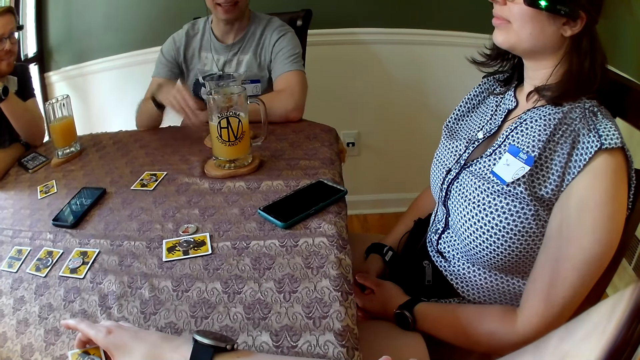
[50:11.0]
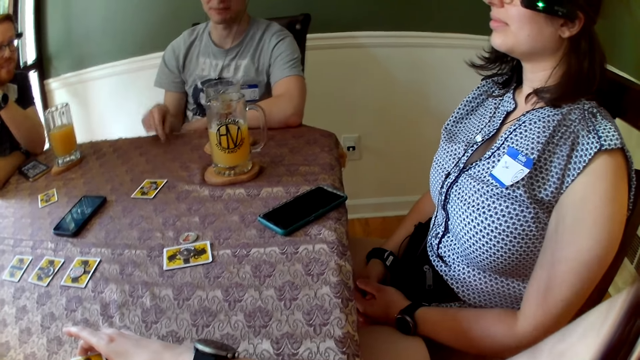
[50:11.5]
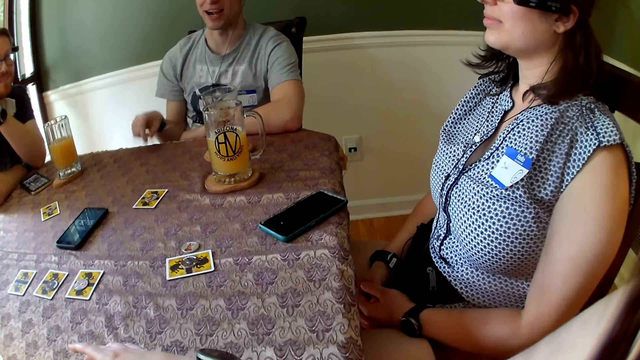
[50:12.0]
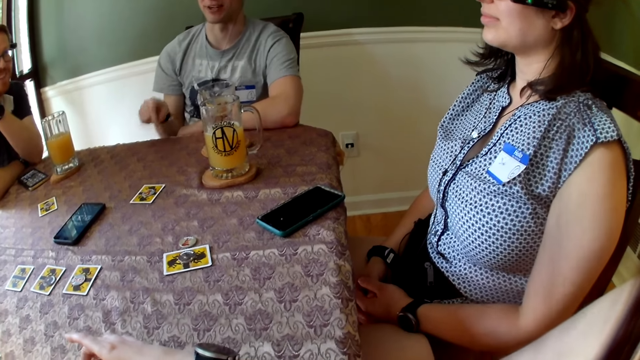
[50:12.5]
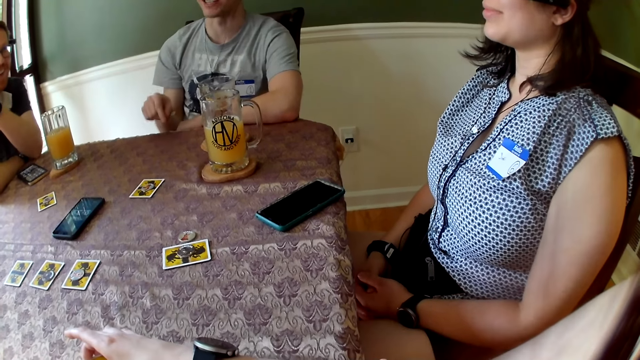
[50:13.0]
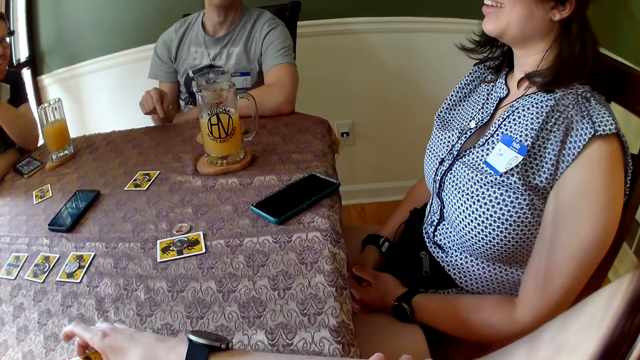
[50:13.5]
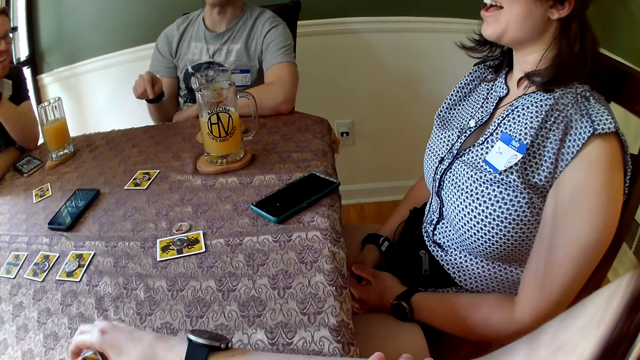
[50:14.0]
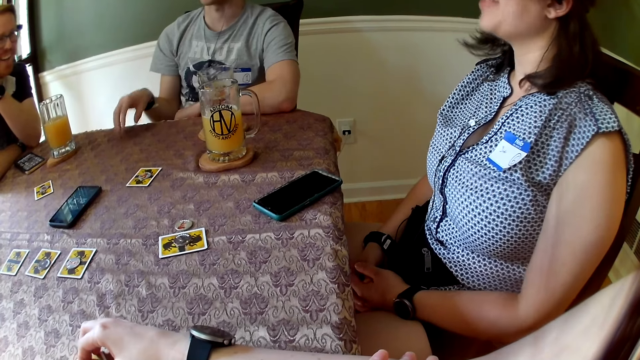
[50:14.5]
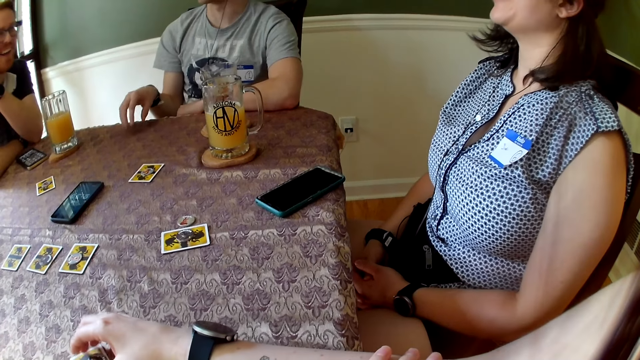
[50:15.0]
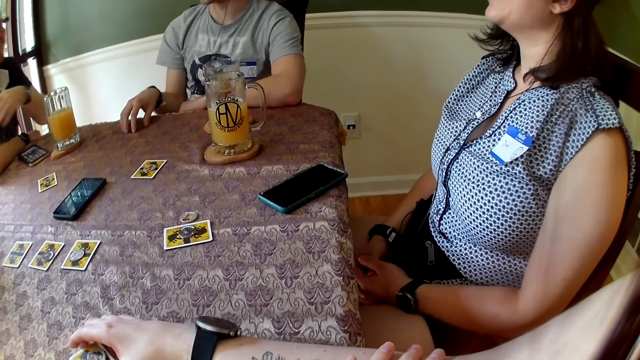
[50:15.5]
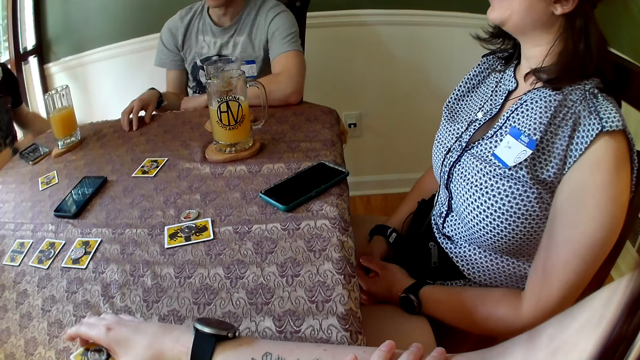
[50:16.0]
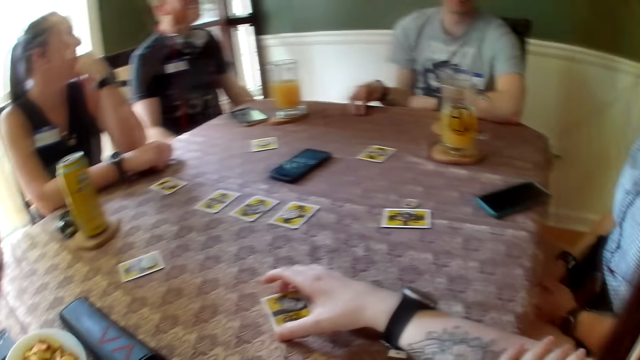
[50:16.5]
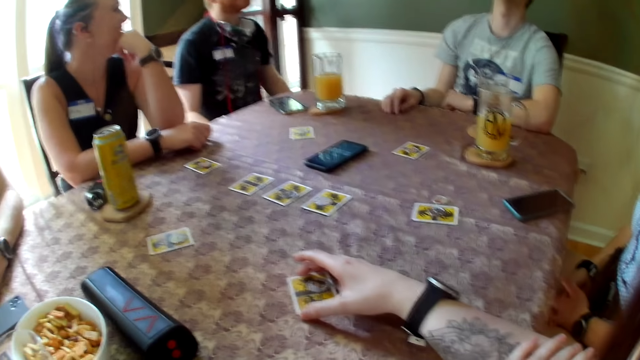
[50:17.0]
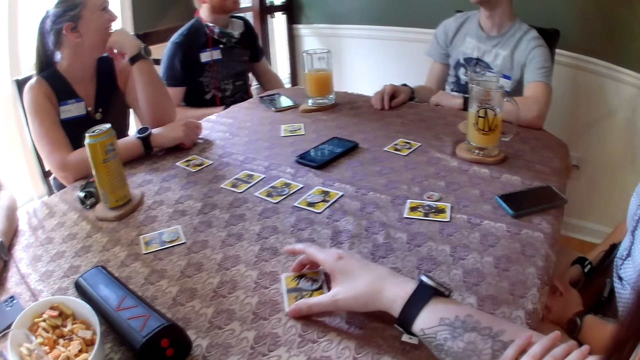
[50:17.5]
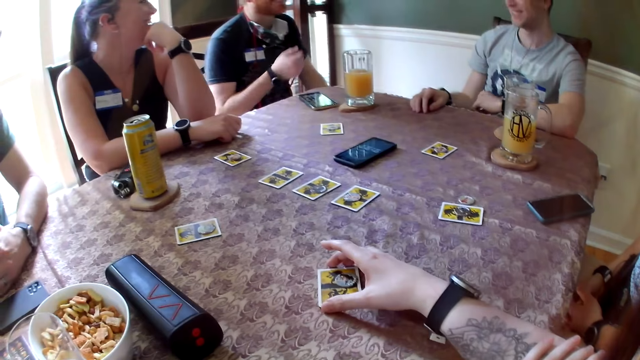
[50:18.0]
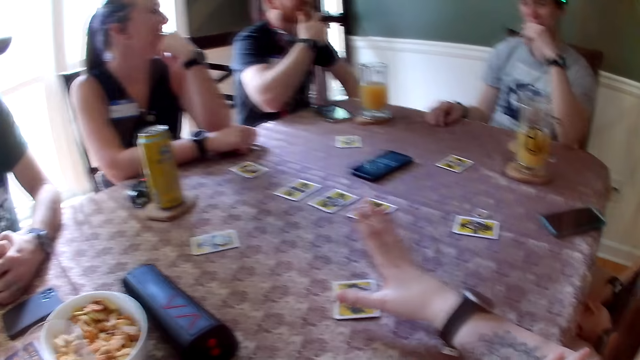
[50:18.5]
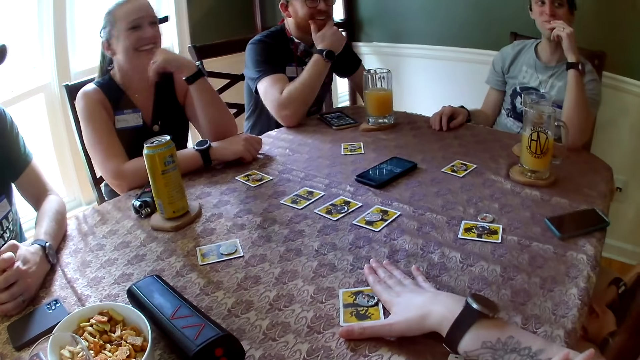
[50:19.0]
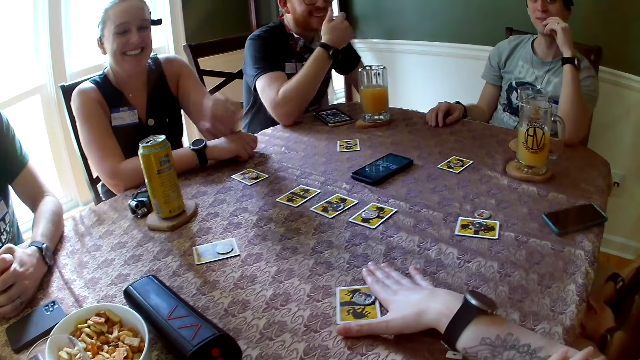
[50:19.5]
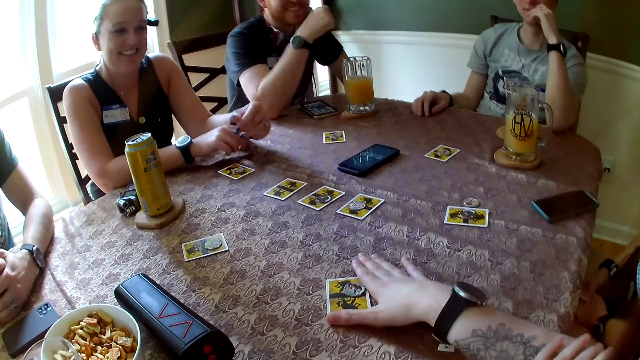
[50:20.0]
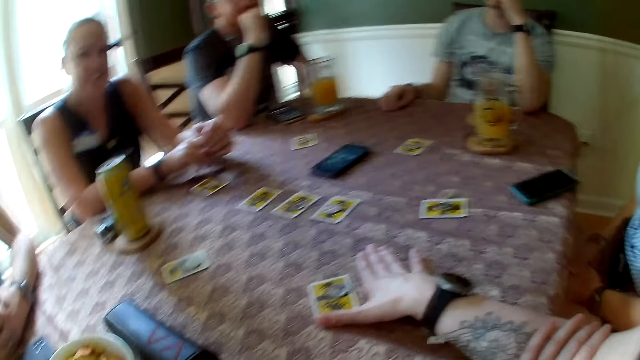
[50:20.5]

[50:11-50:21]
A man converses with the camera wearer and the other people. He gesticulates with his right hand. The camera wearer converses with people on the table. A woman converses with another man. The other man converses with the first man. He shakes his right hand. The camera wearer touches the card on the table. She converses with the group of people. She gesticulates with her right hand.

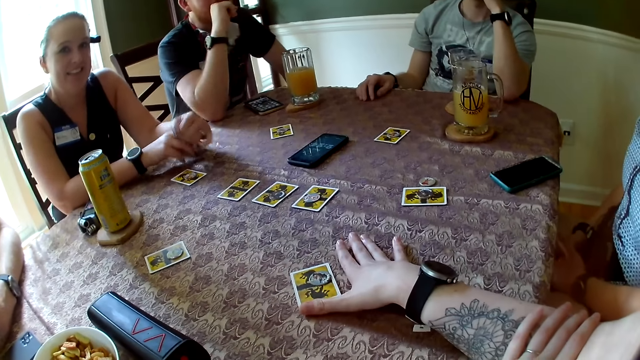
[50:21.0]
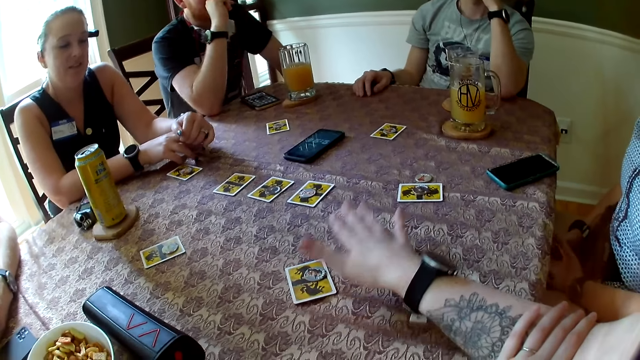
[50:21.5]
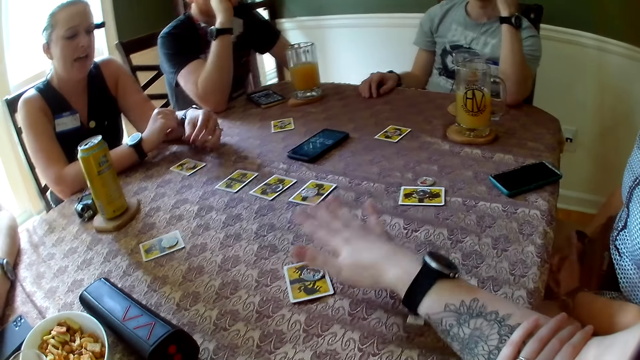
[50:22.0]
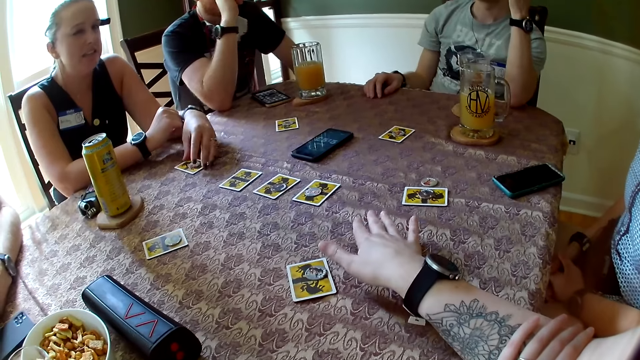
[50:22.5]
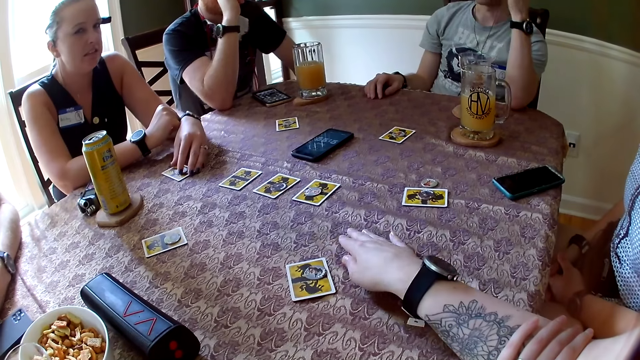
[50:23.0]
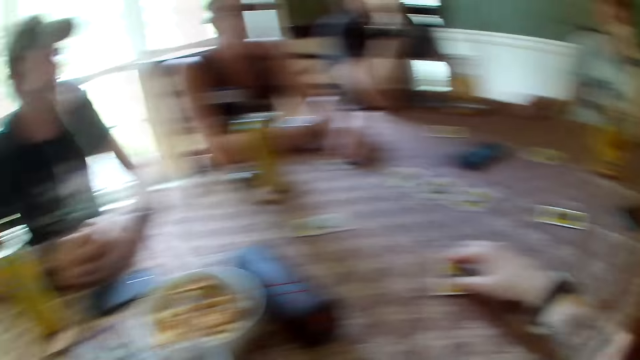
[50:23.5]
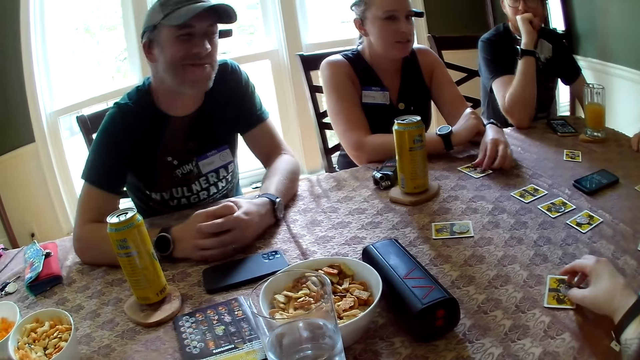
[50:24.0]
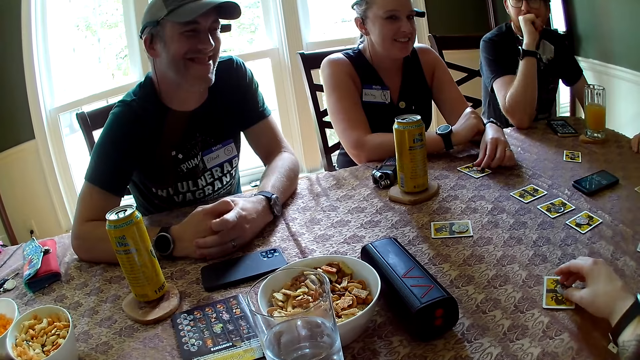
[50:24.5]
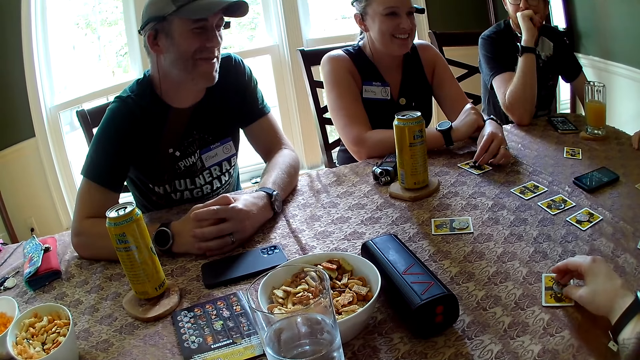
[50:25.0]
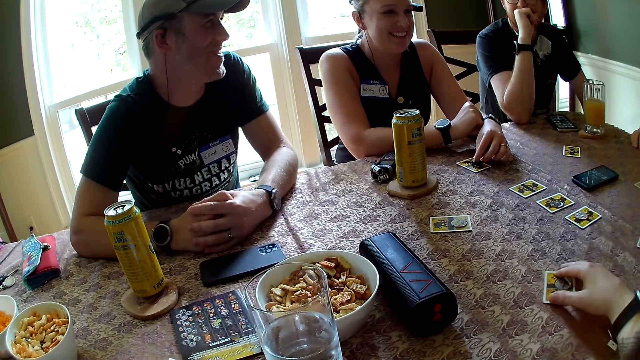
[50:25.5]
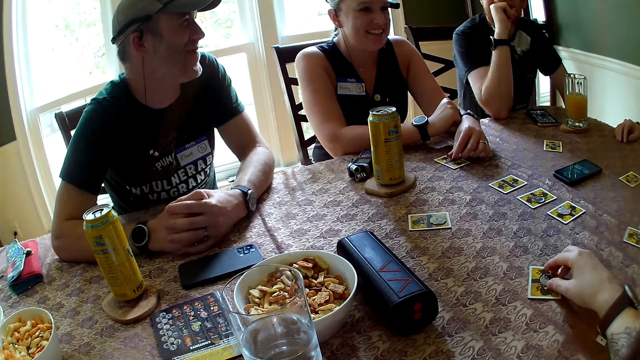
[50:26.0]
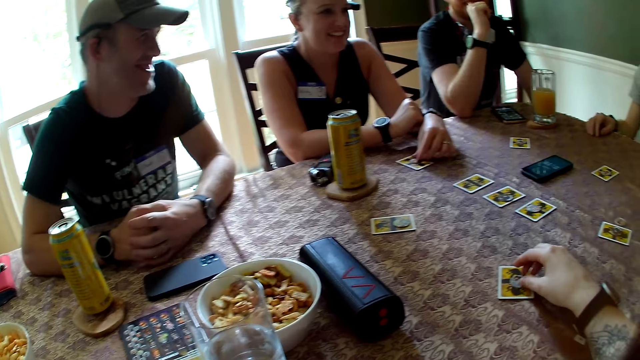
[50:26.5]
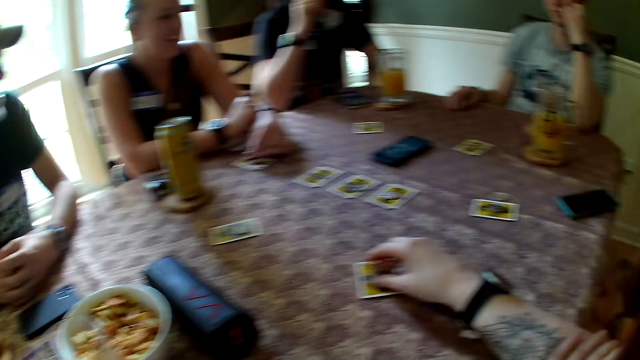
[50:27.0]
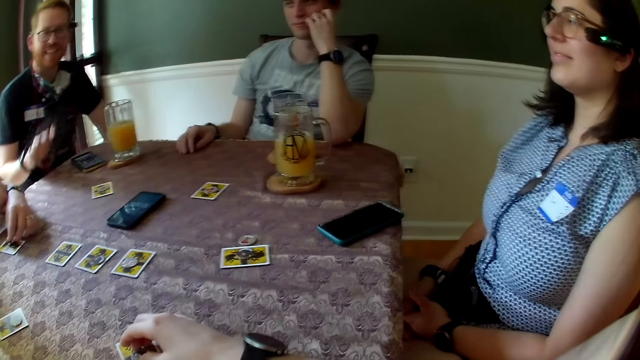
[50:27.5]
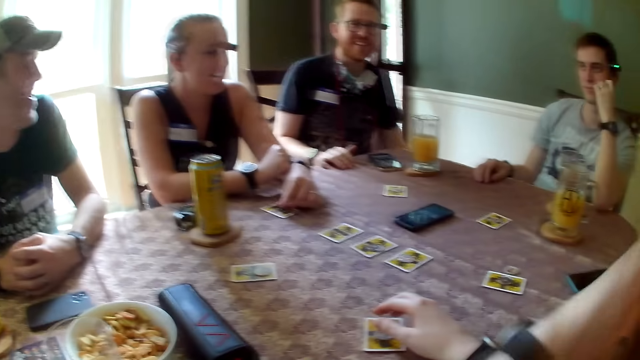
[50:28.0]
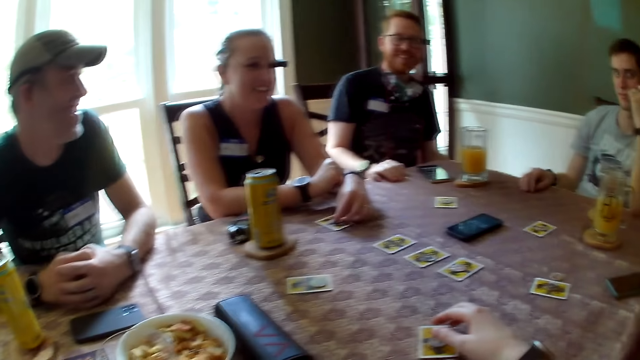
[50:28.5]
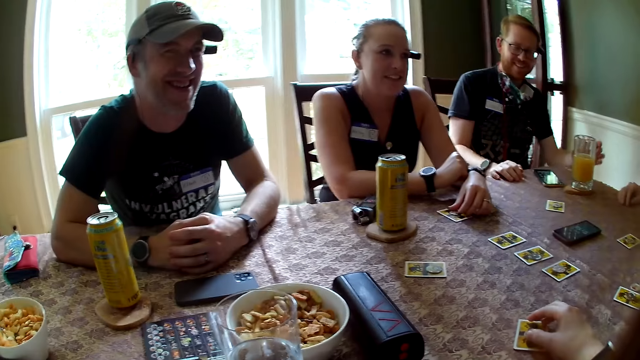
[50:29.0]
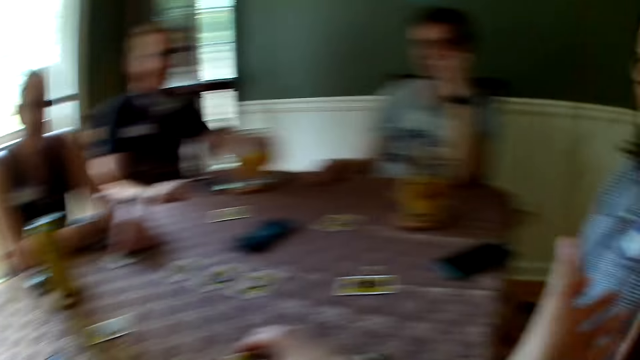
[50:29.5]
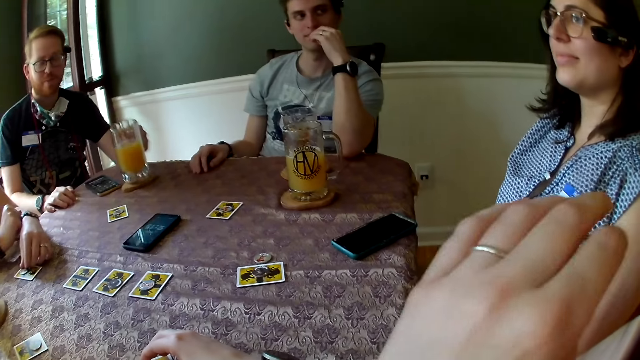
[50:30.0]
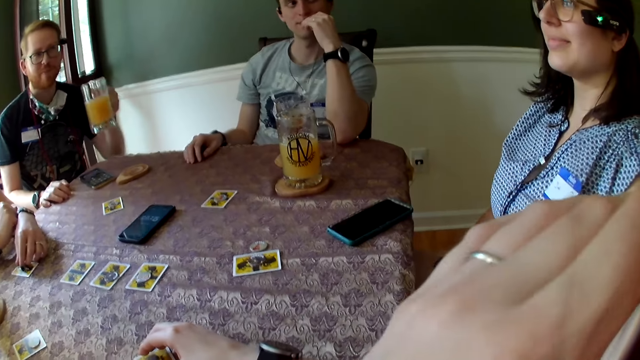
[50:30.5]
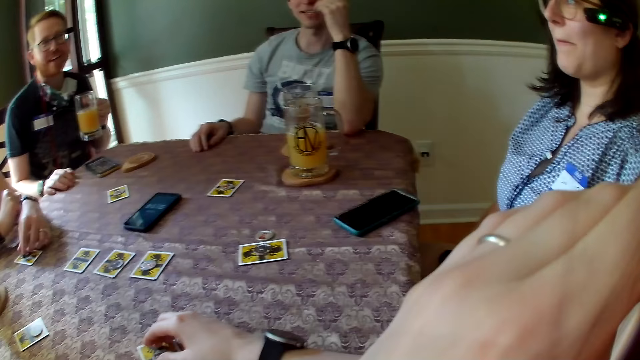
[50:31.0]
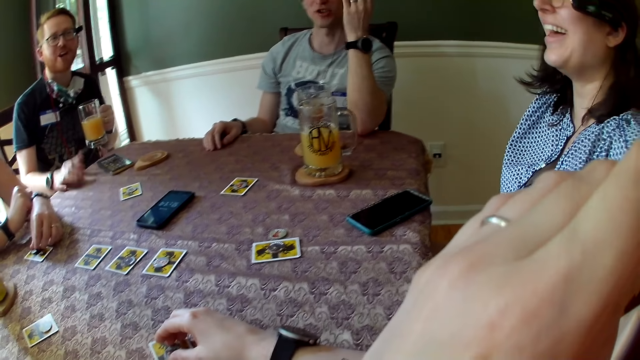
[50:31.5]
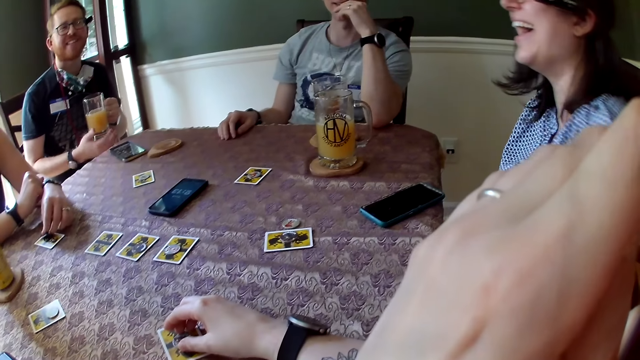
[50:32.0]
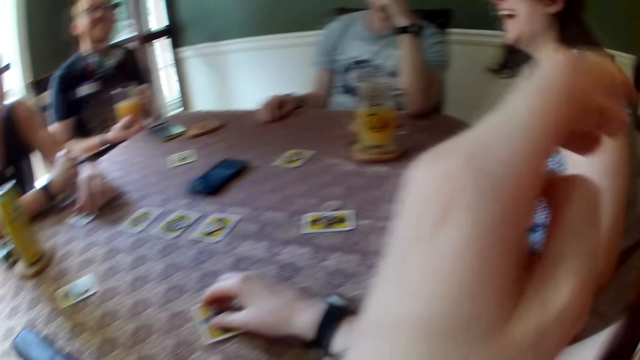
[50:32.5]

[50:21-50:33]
A woman converses with the camera wearer. She adjusts a card on the table. A man converses with the camera wearer and the woman. The camera wearer adjusts the card and the token on the table with her right hand. Another man converses with the camera wearer. The camera wearer converses with the group of people, raises her left hand, and gesticulates with her left hand. The woman holds the token on the card with her left hand. The second man picks up the cup of juice on the coaster on the table with his left hand. The camera wearer touches her glasses with her left hand. The second man converses with the camera wearer. A third man converses with the camera wearer. He gesticulates with his left hand. The woman converses with the camera wearer. The second man holds the cup with both hands. The camera wearer converses with people on the table.
